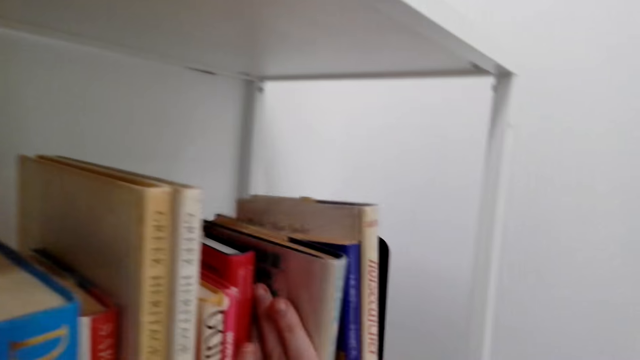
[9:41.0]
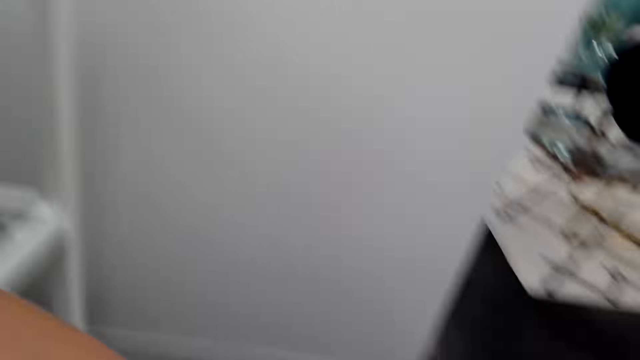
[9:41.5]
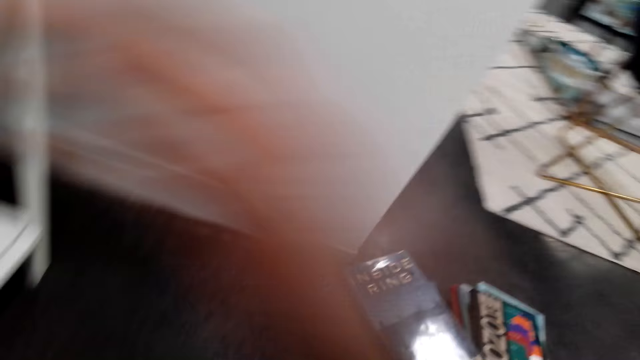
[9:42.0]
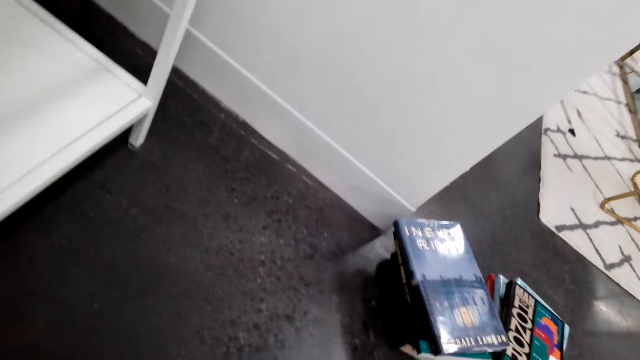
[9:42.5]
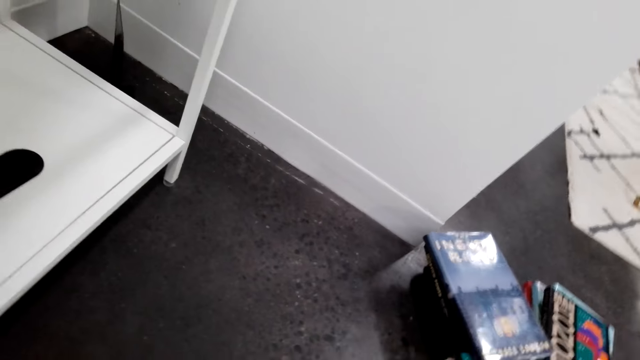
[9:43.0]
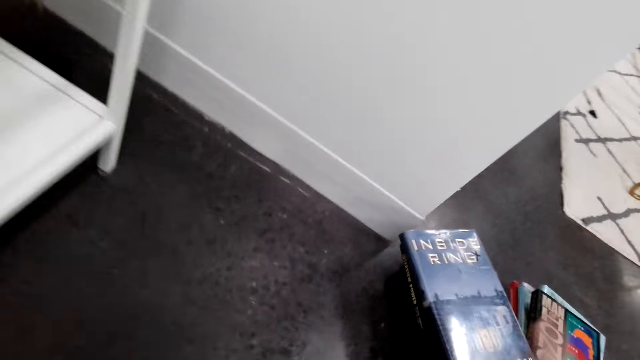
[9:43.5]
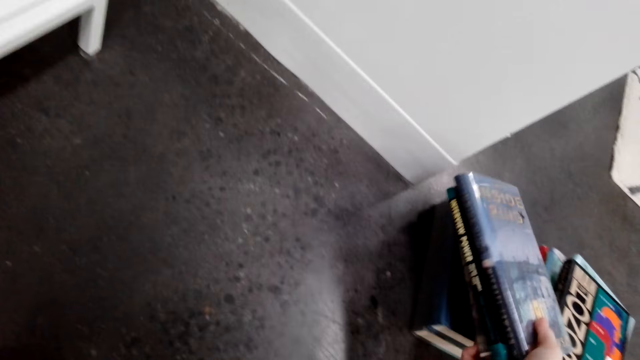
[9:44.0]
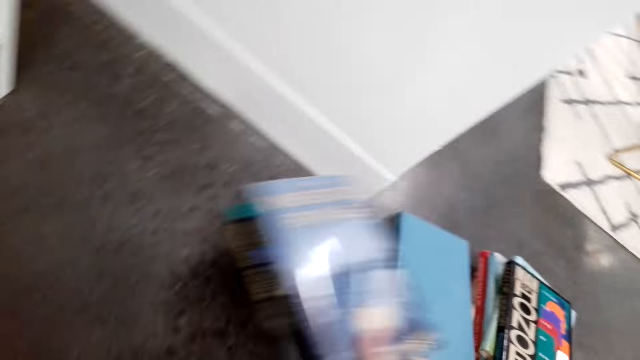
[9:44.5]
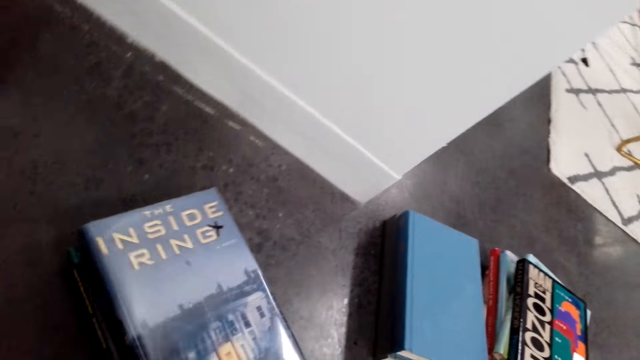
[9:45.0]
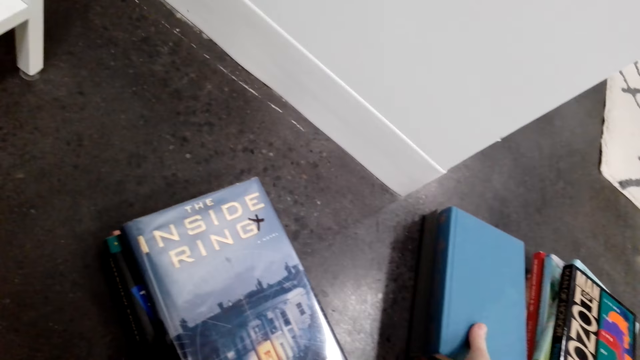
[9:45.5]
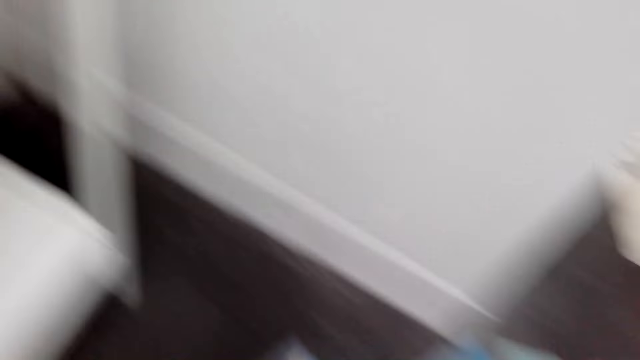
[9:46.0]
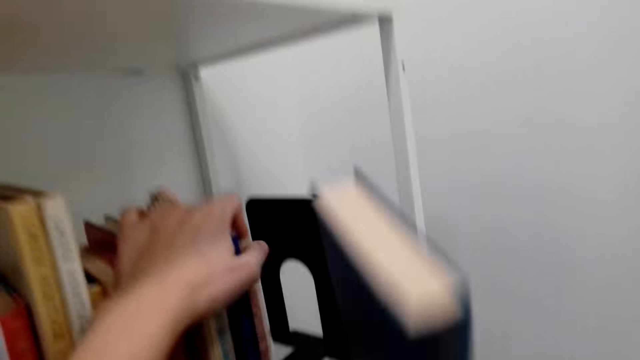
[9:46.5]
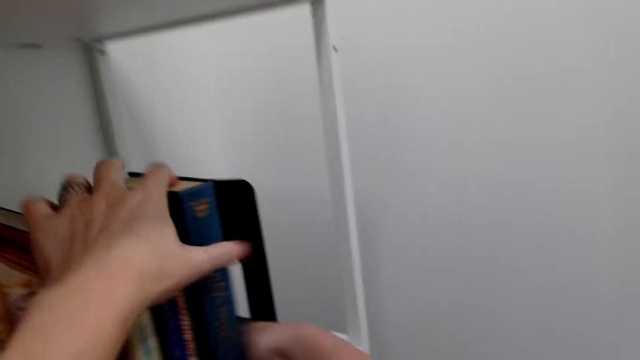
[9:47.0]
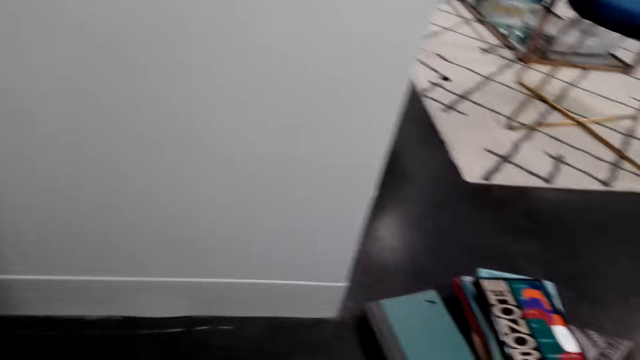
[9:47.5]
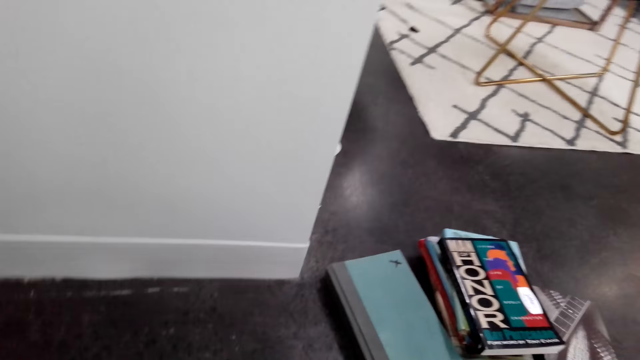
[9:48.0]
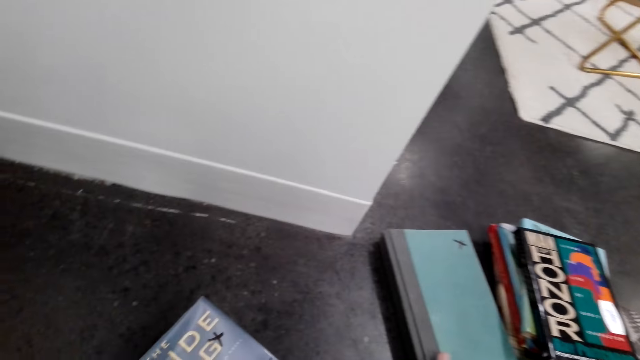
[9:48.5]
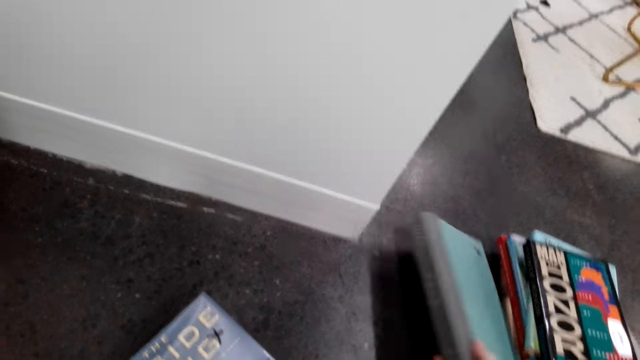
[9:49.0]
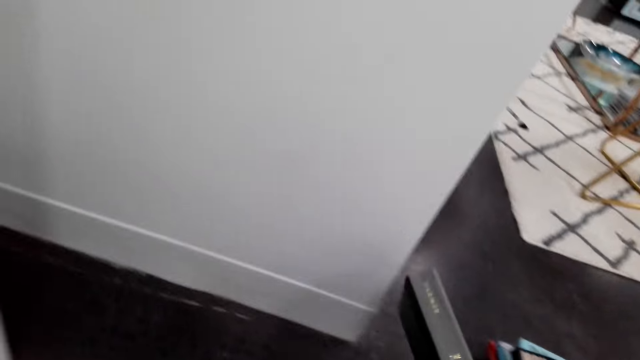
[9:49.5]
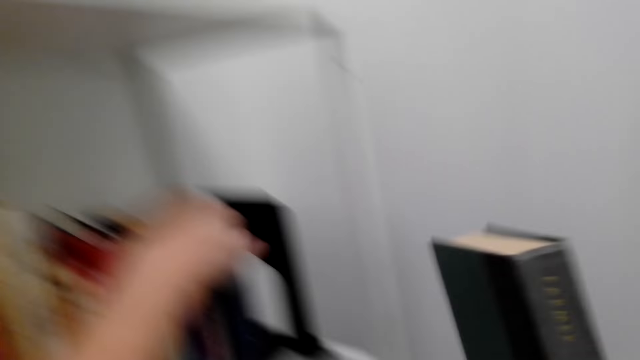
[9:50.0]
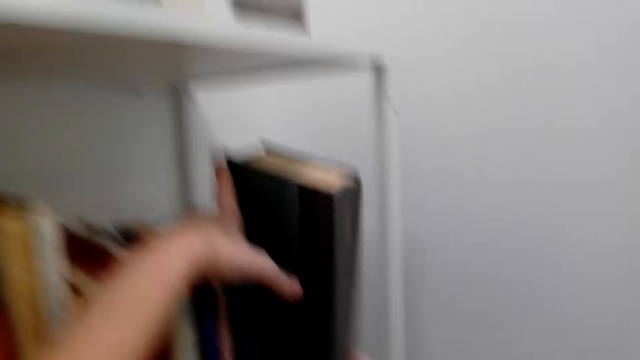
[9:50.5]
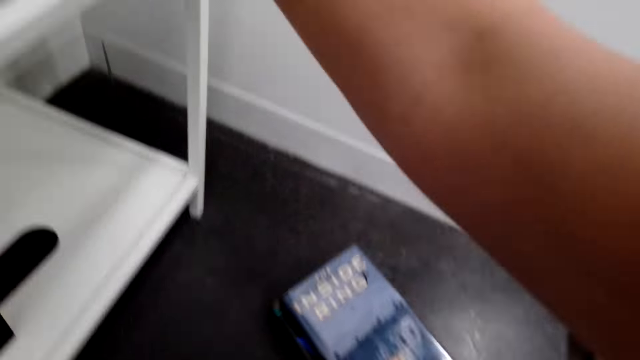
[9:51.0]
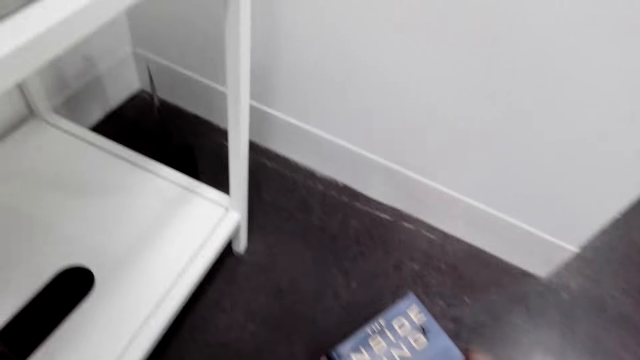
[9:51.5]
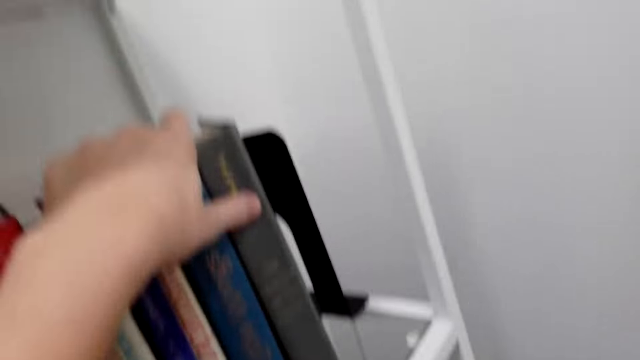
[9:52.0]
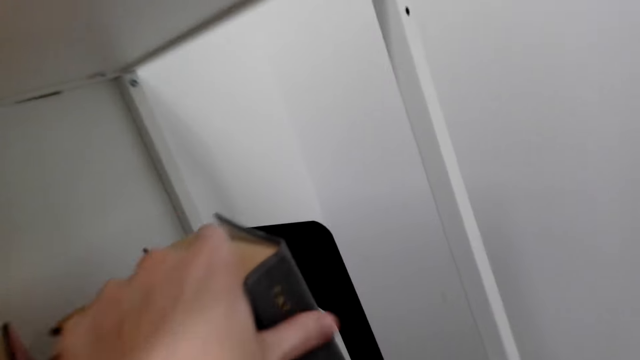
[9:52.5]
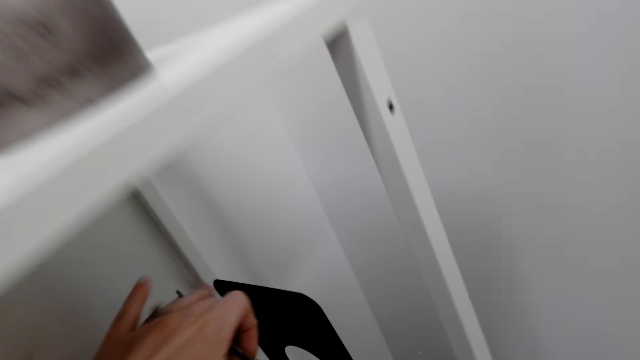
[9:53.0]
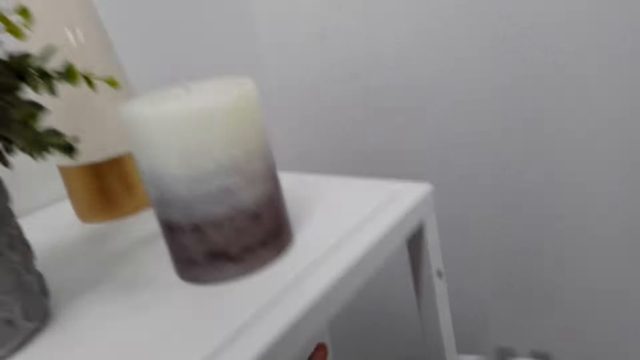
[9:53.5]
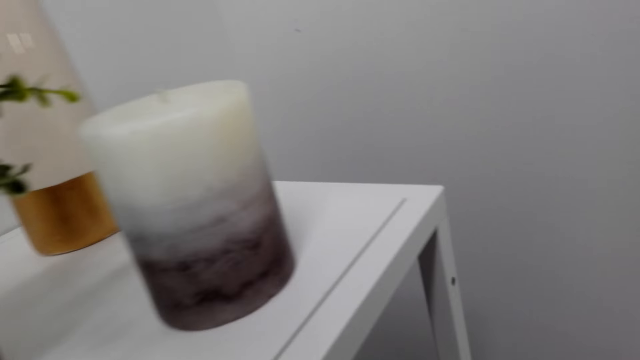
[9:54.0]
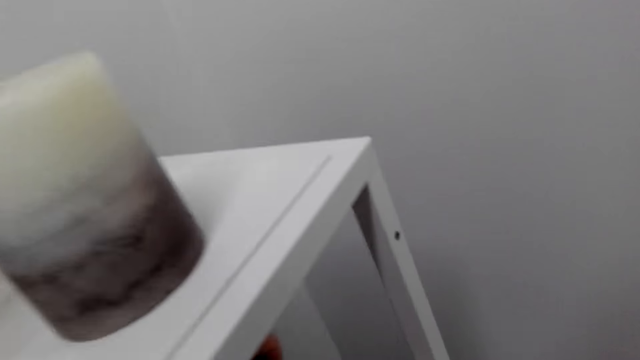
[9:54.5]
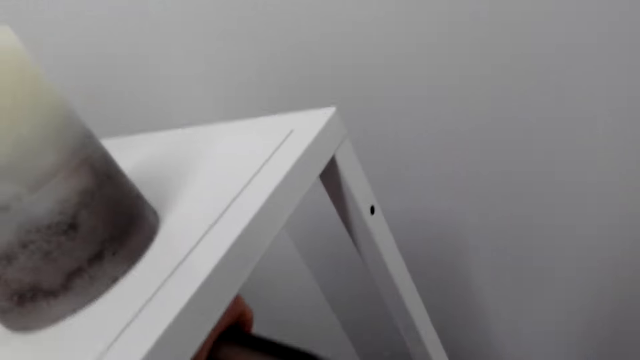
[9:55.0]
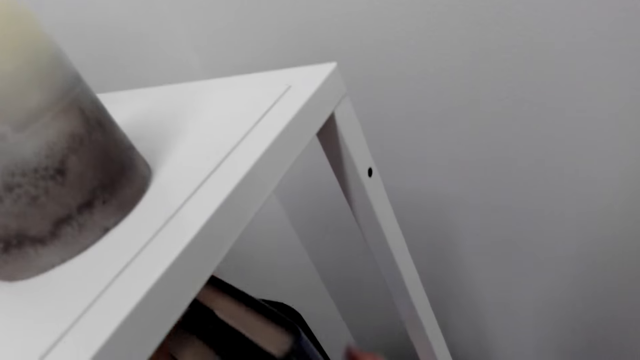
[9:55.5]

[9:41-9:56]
The camera wearer looks around. They pick books on the floor. They put the books on the floor. They pick a book on the floor. They arrange the book in the shelf. They pick a book on the floor. They arrange the book in the shelf. They pick a book on the floor and move around. They arrange the book in the shelf.

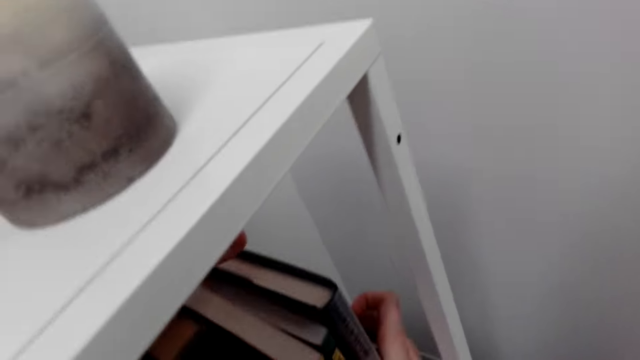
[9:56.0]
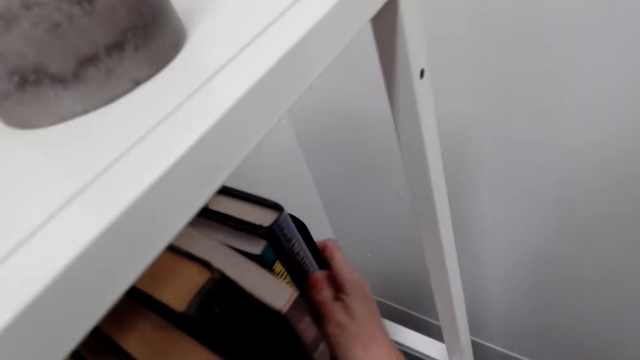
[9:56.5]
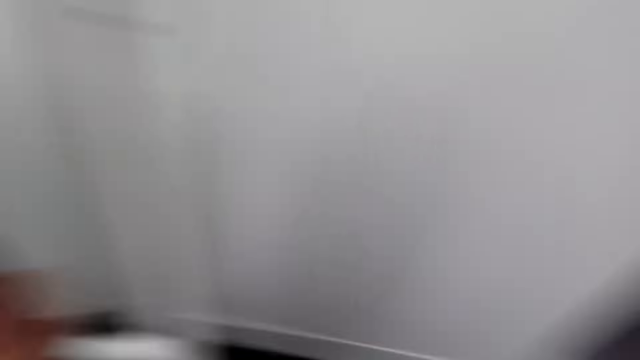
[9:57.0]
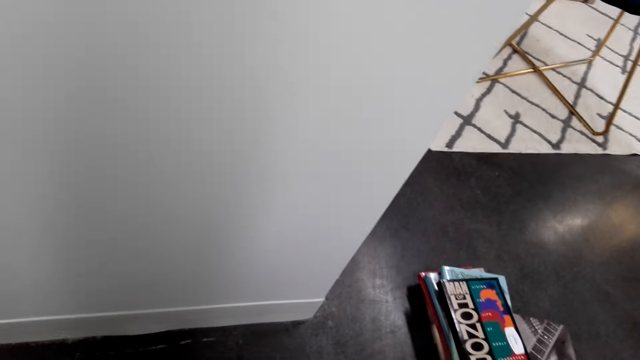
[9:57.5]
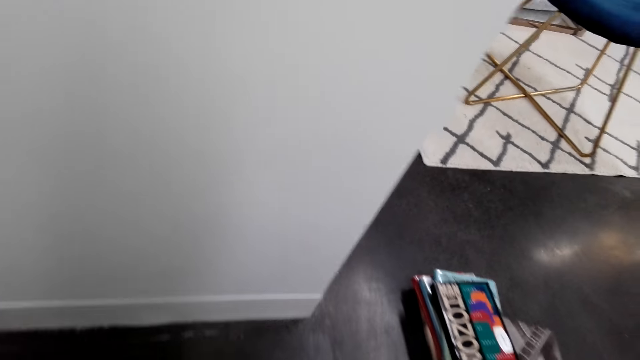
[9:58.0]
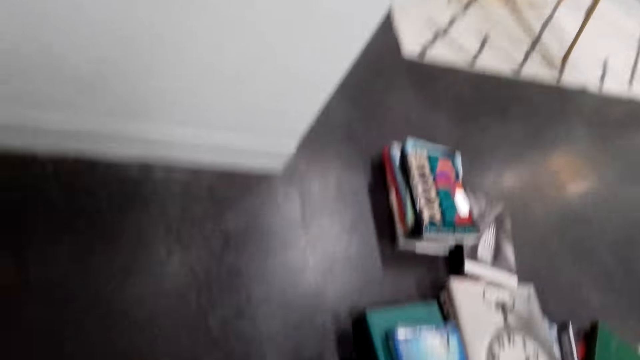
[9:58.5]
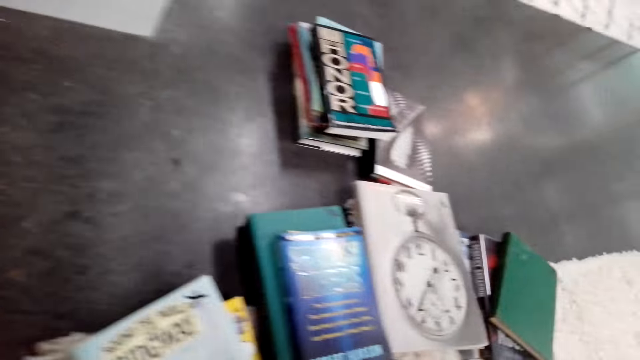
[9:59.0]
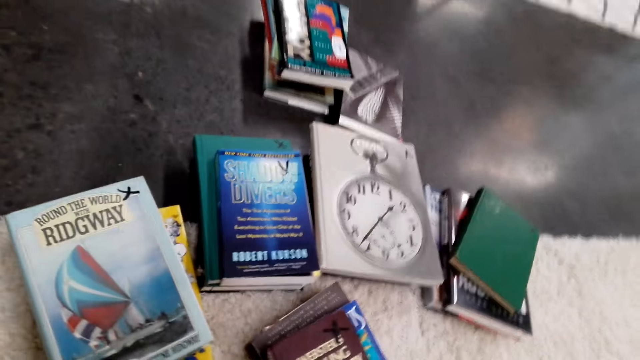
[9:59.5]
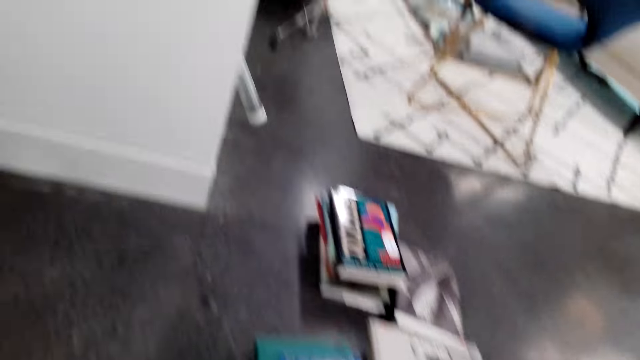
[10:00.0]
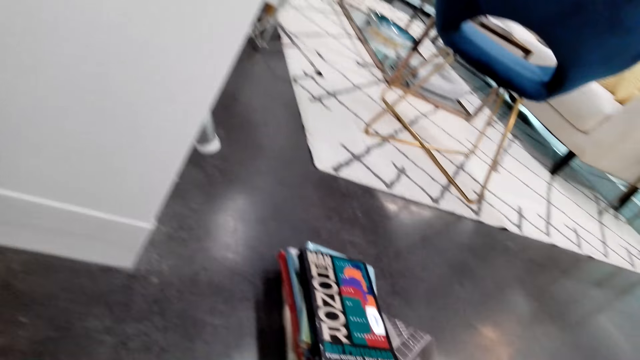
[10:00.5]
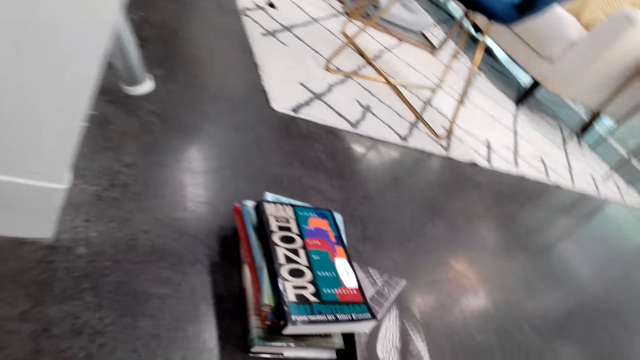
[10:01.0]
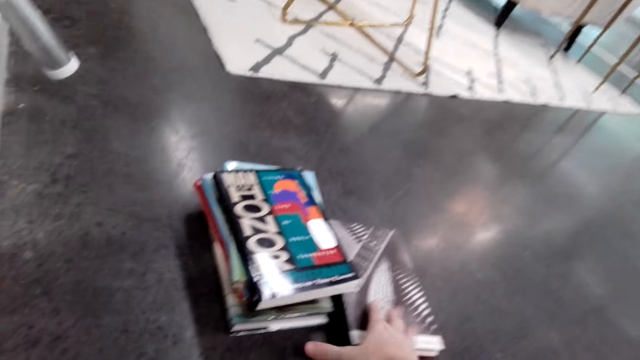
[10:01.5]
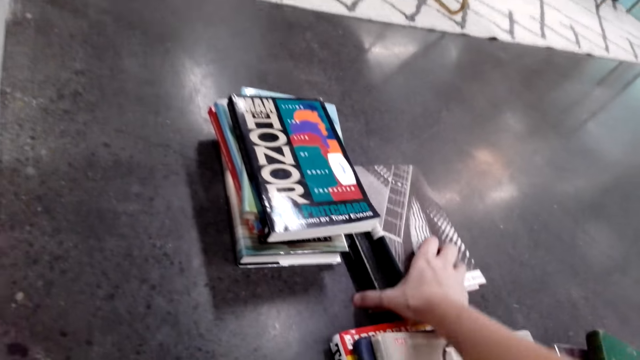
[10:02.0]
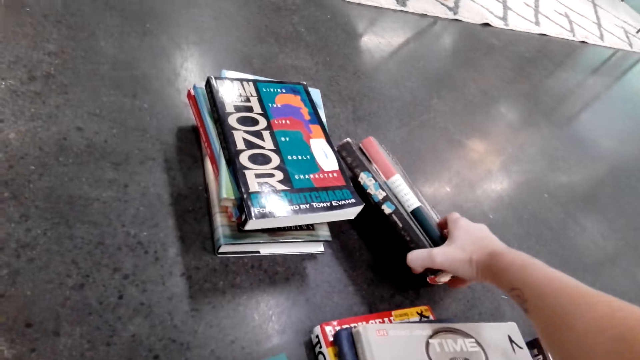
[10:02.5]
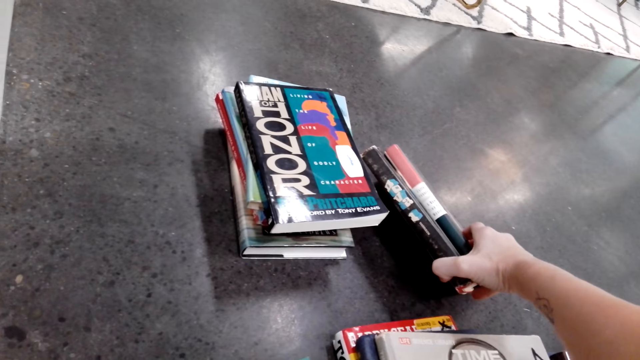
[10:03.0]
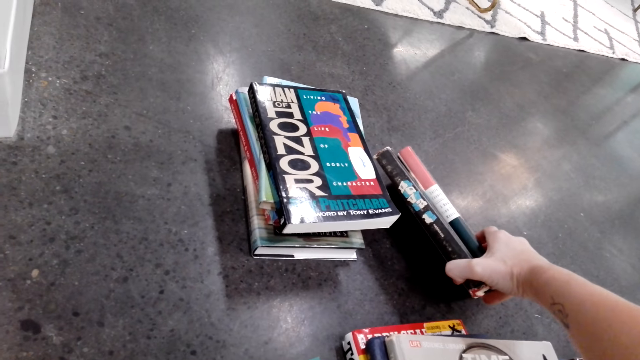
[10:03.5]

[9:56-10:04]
The camera wearer looks around. They pick books on the floor.
